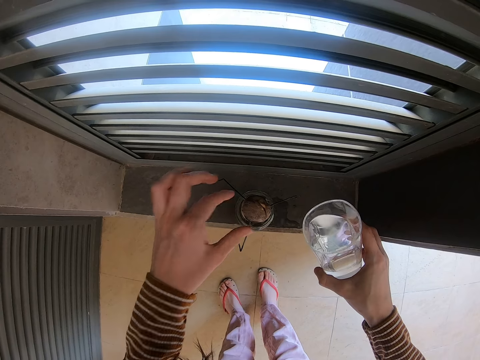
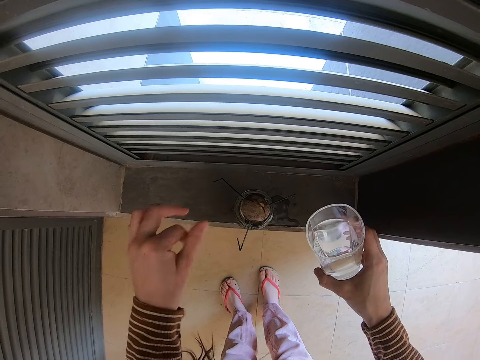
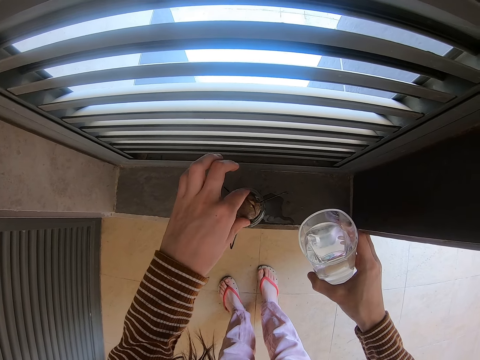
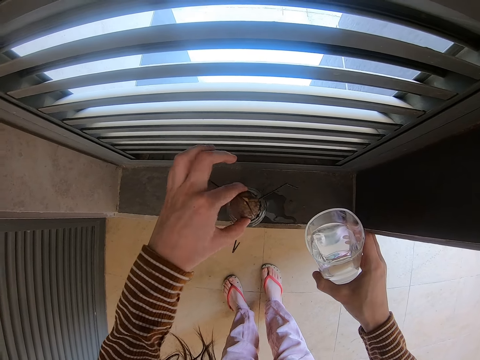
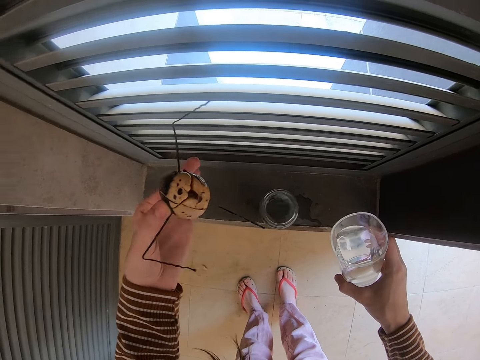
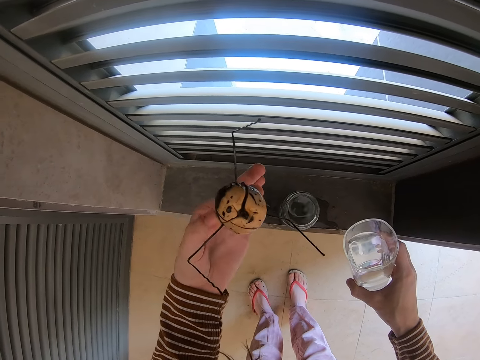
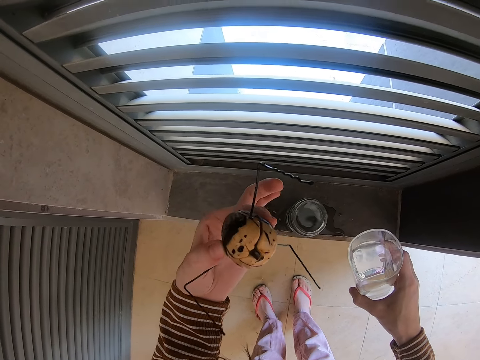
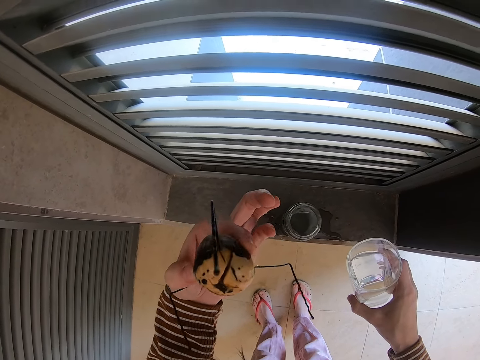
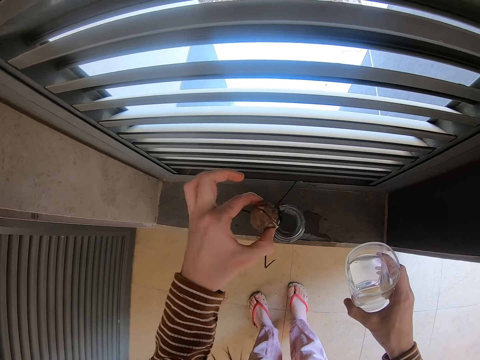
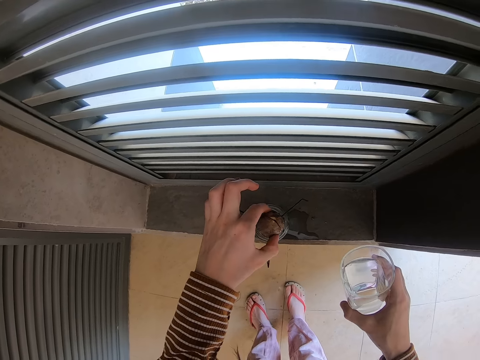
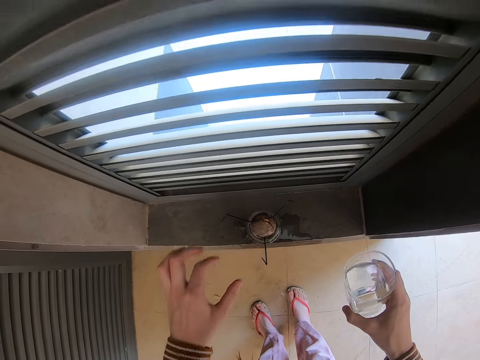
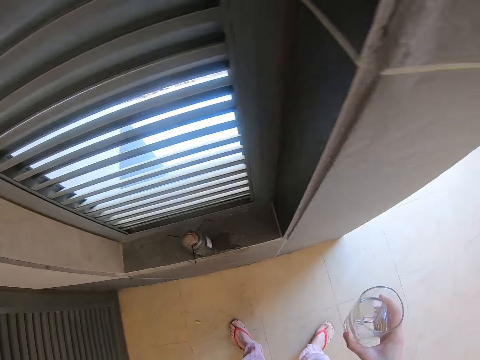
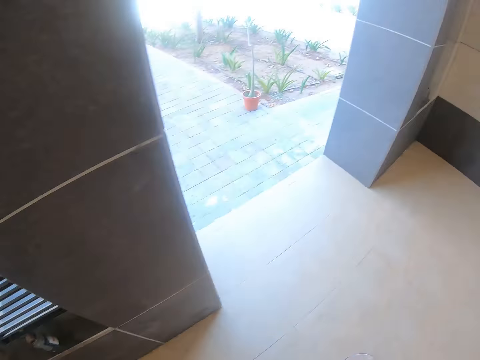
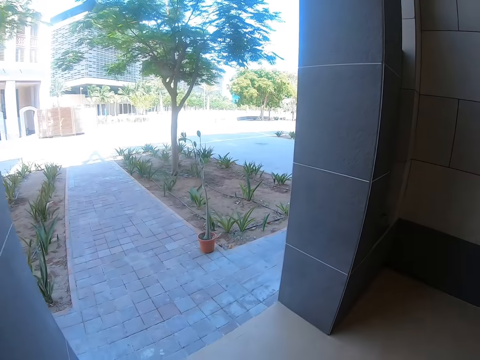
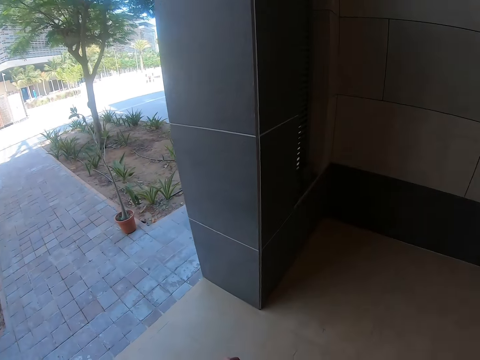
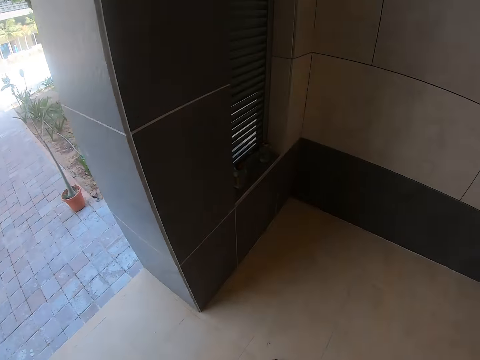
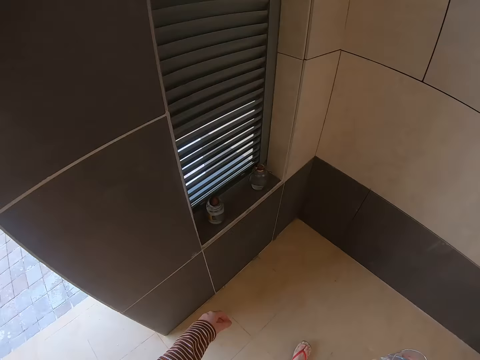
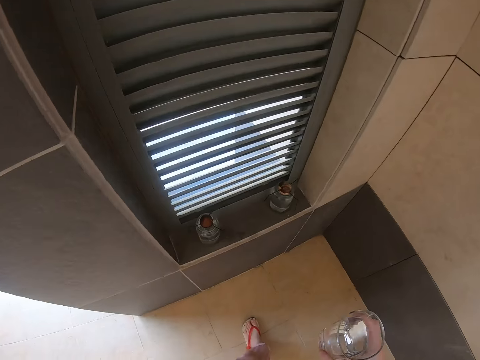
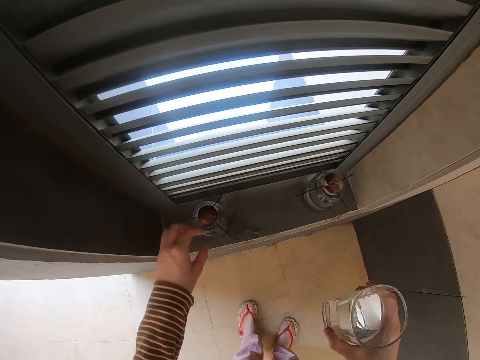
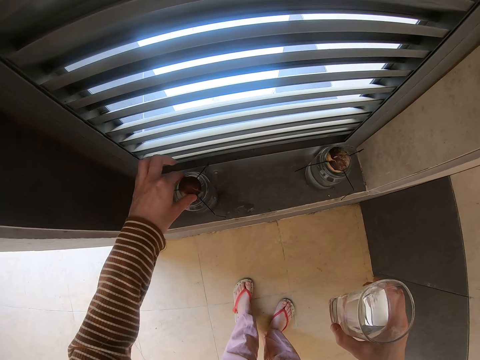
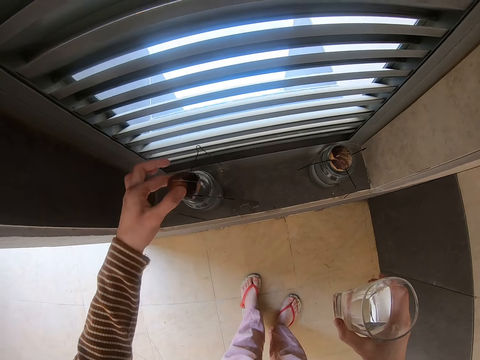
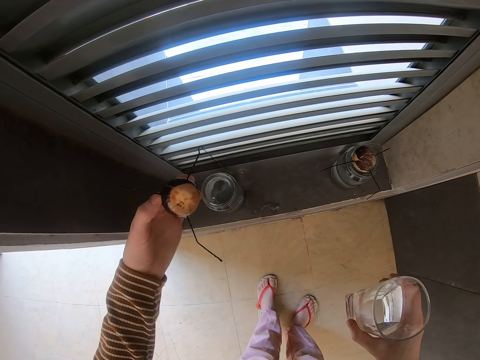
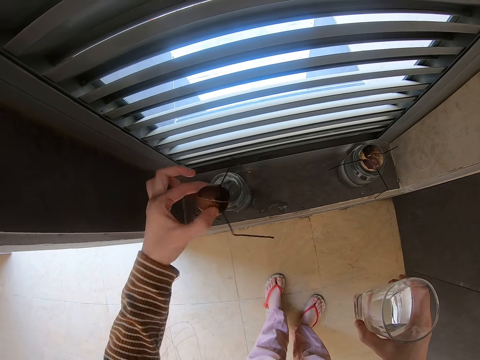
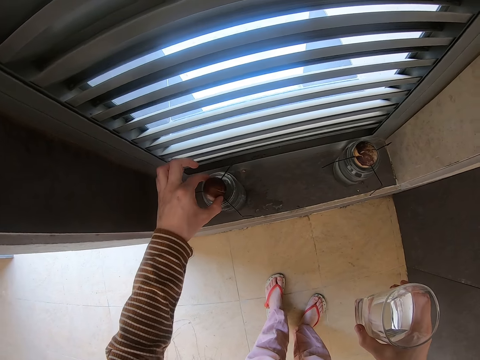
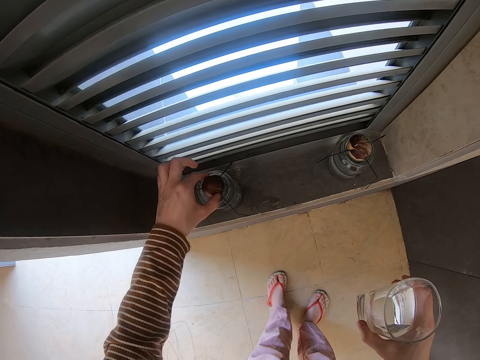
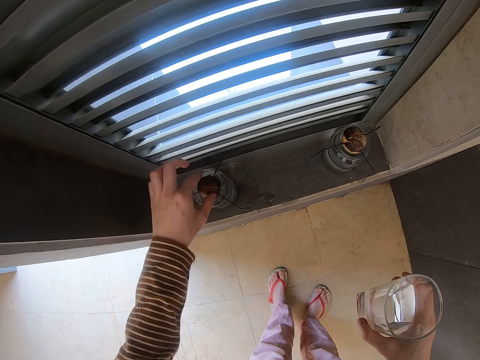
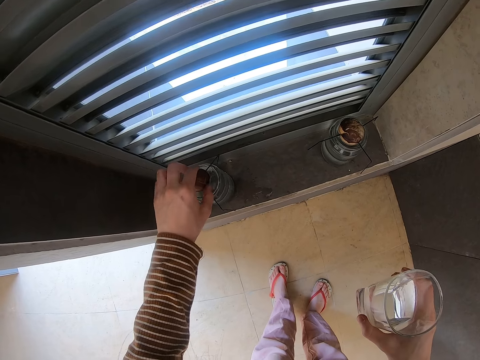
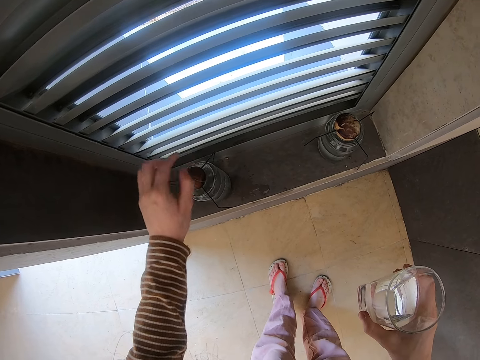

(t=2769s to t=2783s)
The camera wearer moves the left hand. They open the bottle. They remove something from something with the left hand. They stare at something. They close the bottle with the left hand. They move around the room. They open the bottle with the left hand. They close the bottle with the left hand.

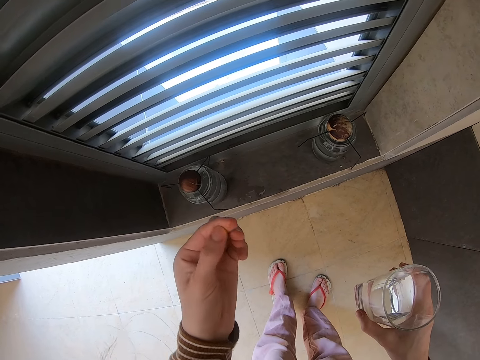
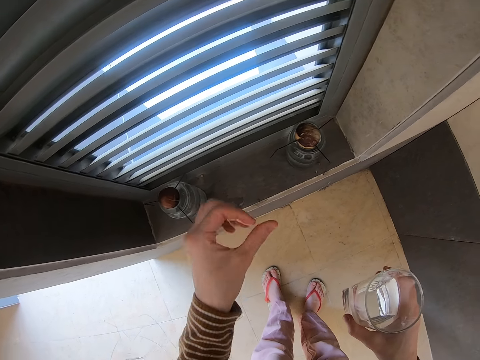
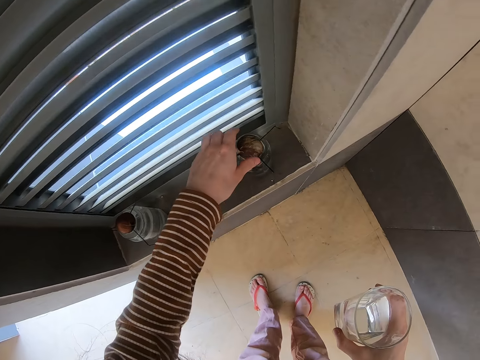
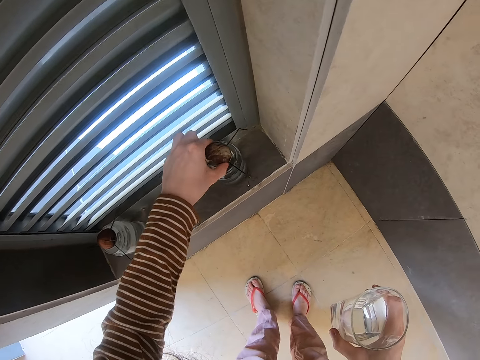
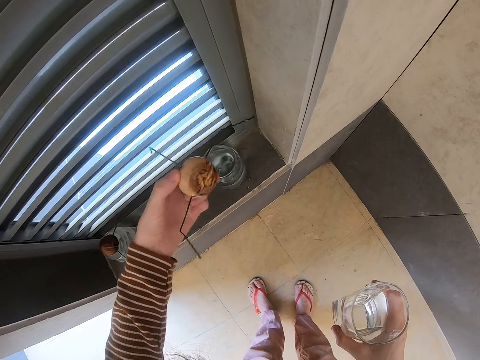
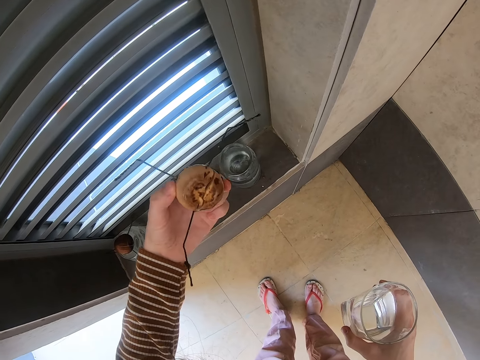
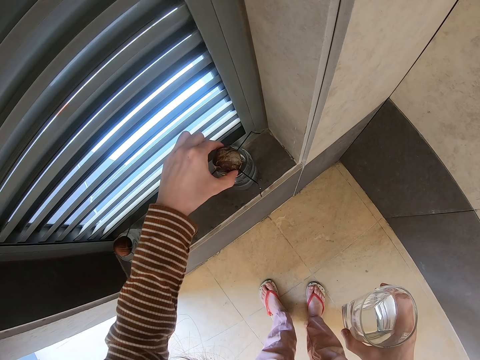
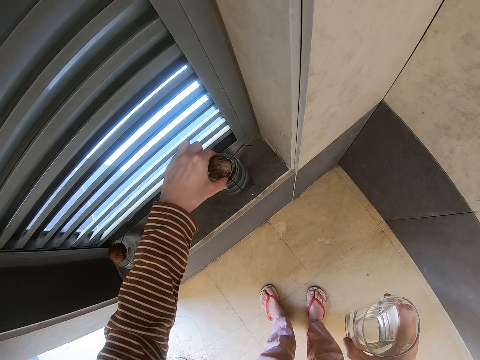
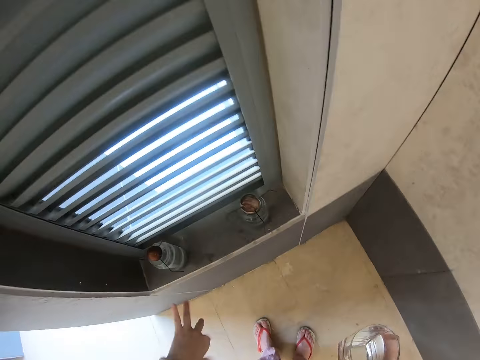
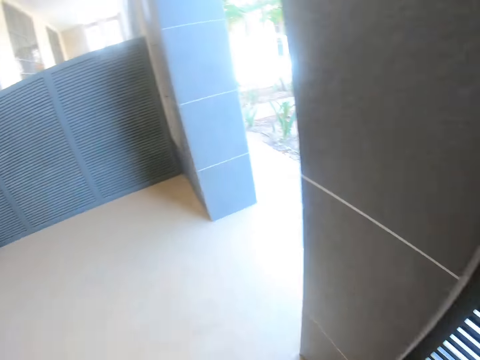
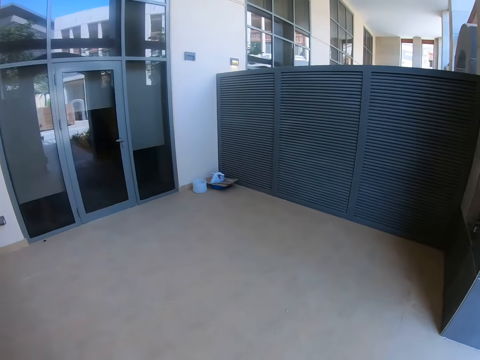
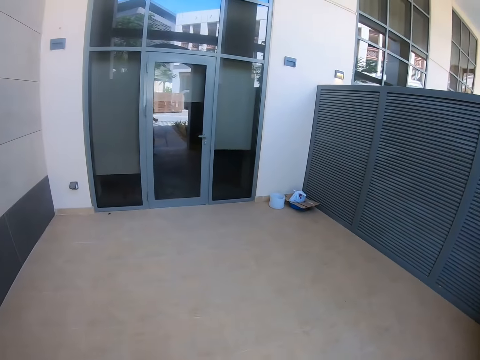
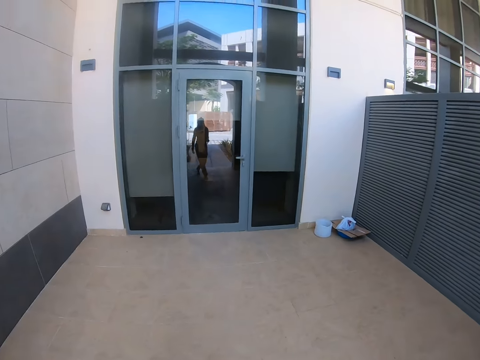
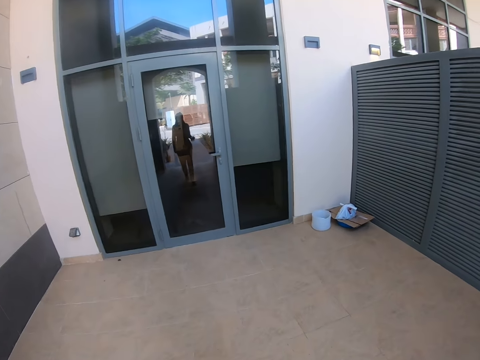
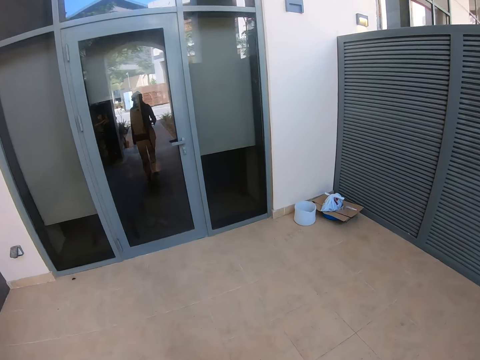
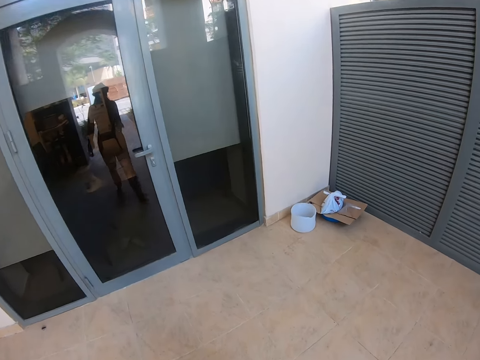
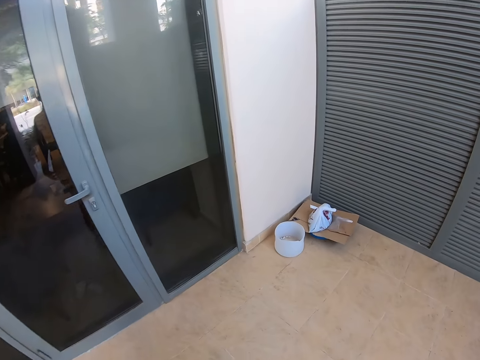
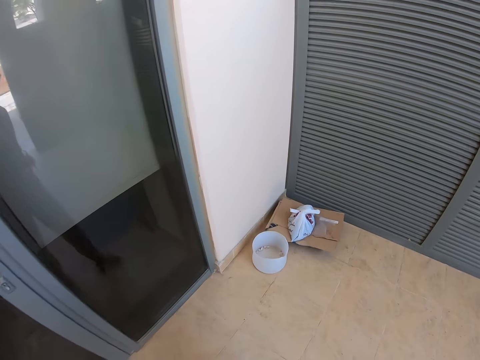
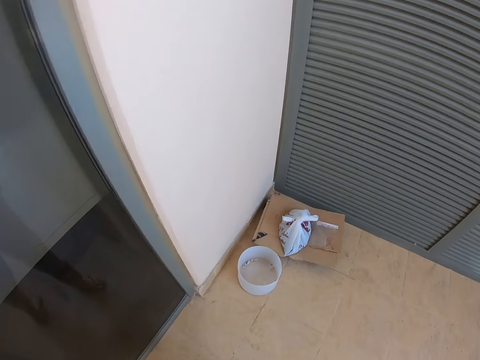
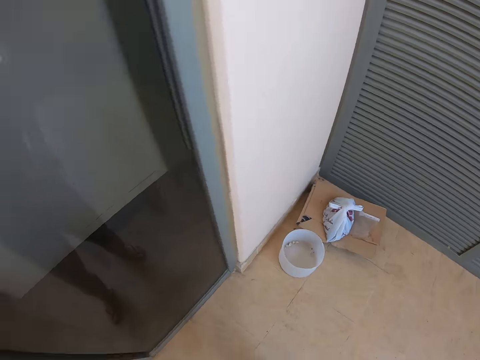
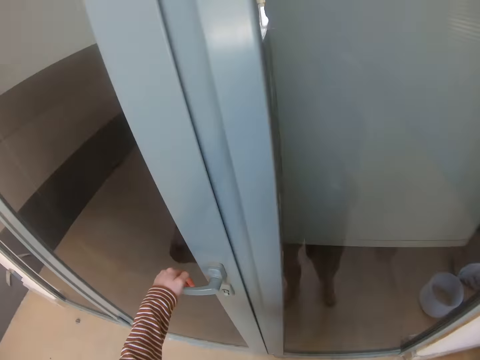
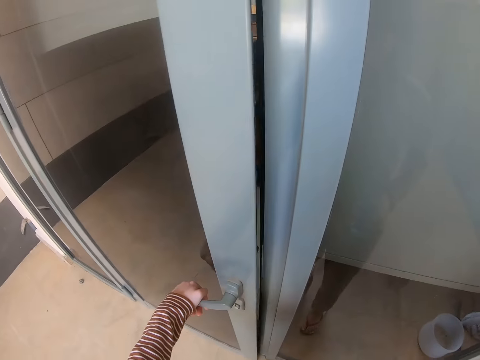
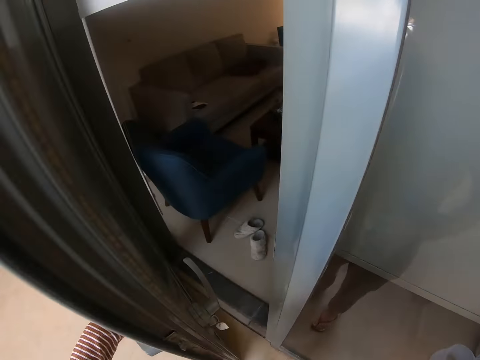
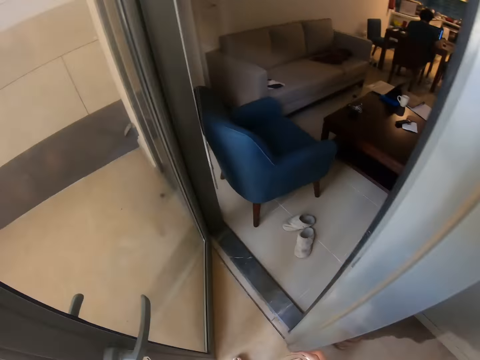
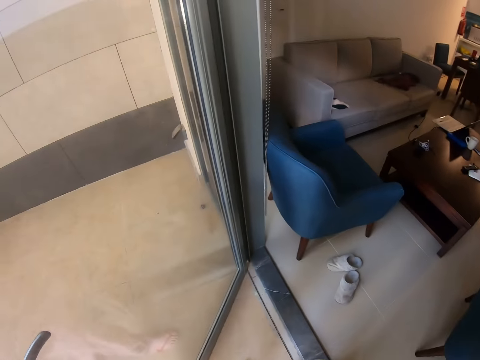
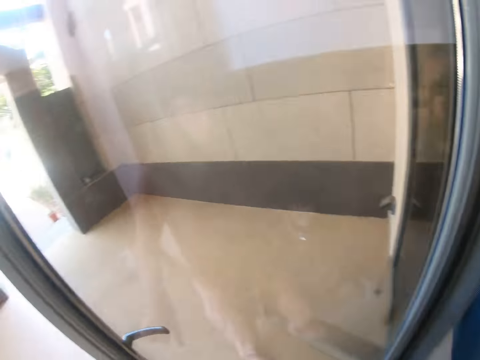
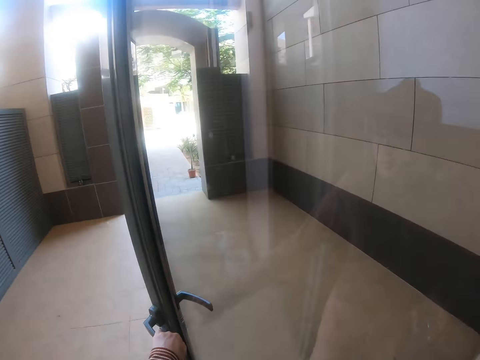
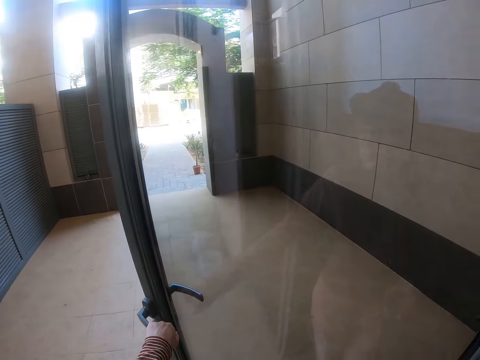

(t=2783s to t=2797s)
The camera wearer removes something from something with the left hand. They open the bottle with the left hand. They close the bottle with something on the left hand. They look around. They move around the room. They open the door with the left hand.
